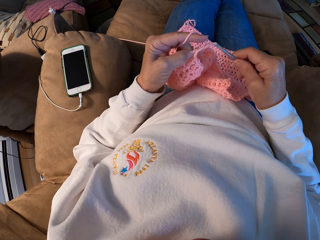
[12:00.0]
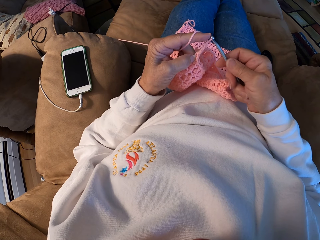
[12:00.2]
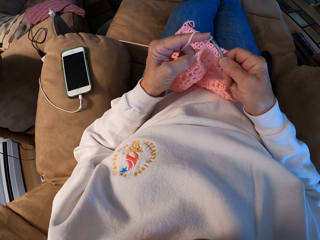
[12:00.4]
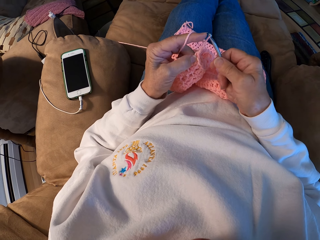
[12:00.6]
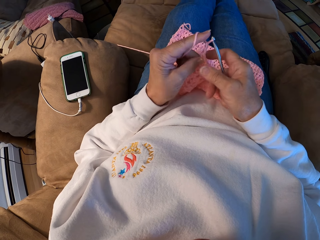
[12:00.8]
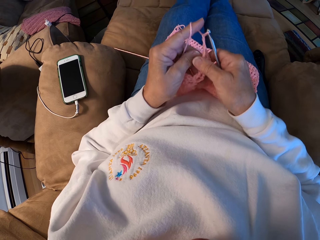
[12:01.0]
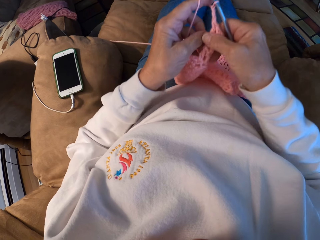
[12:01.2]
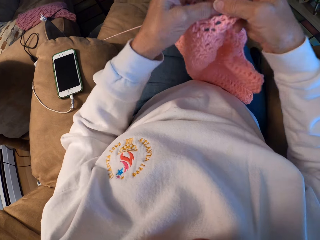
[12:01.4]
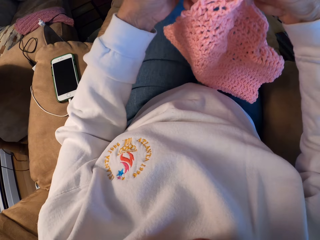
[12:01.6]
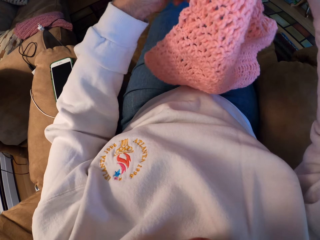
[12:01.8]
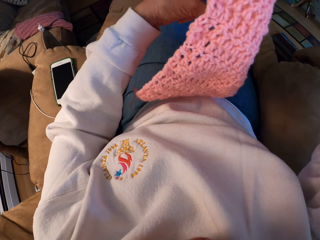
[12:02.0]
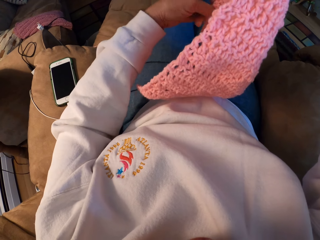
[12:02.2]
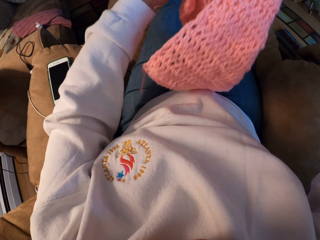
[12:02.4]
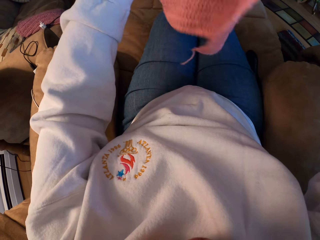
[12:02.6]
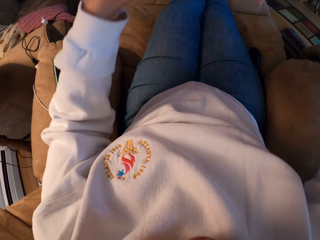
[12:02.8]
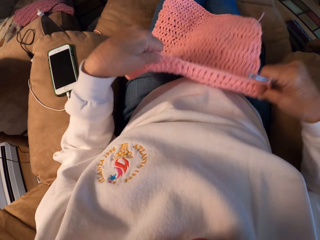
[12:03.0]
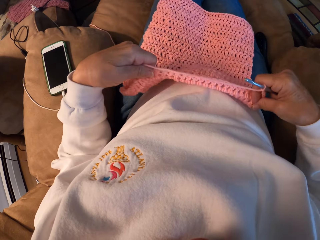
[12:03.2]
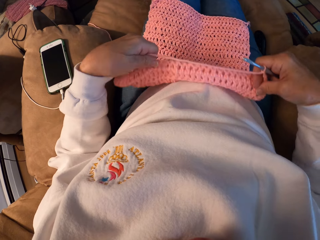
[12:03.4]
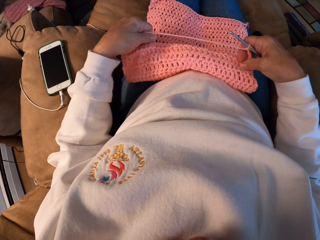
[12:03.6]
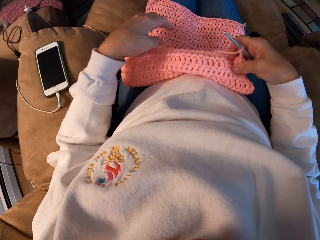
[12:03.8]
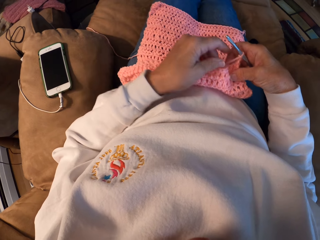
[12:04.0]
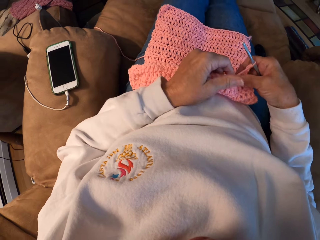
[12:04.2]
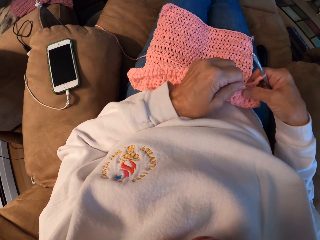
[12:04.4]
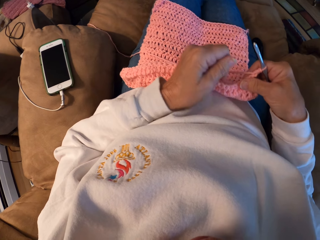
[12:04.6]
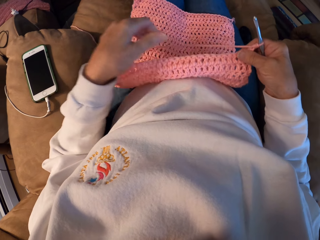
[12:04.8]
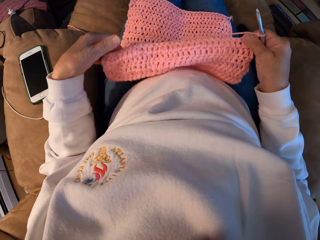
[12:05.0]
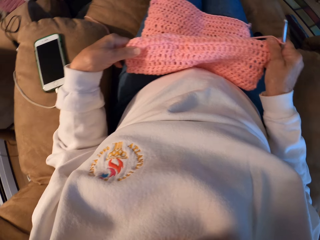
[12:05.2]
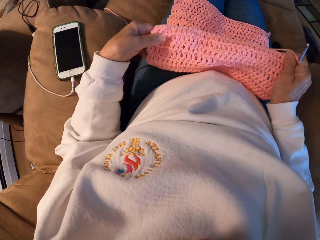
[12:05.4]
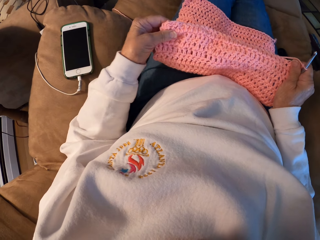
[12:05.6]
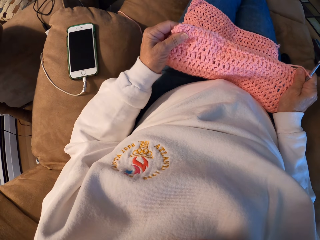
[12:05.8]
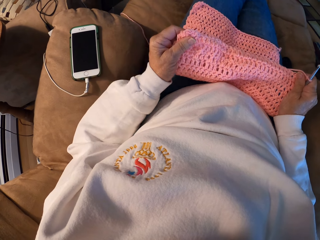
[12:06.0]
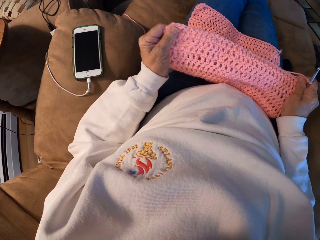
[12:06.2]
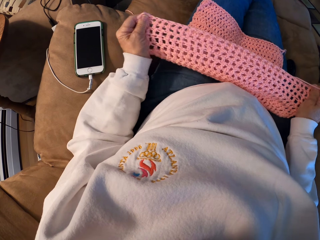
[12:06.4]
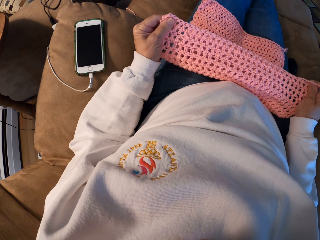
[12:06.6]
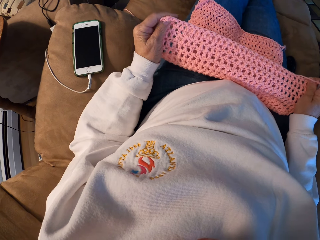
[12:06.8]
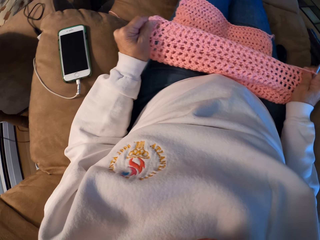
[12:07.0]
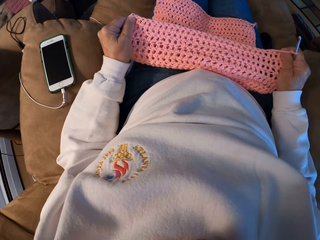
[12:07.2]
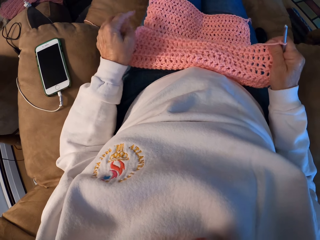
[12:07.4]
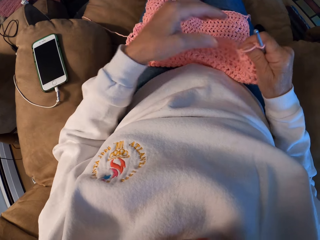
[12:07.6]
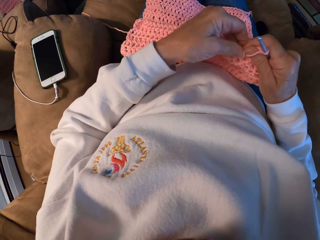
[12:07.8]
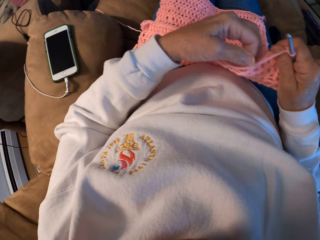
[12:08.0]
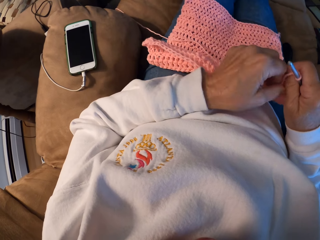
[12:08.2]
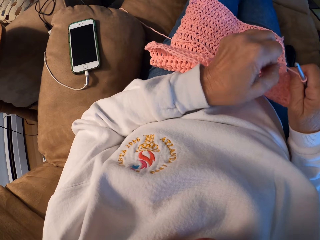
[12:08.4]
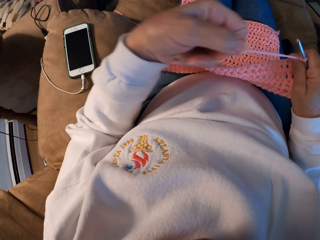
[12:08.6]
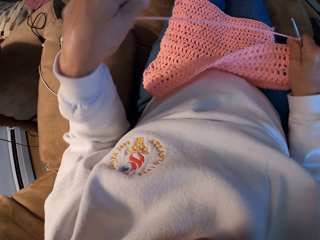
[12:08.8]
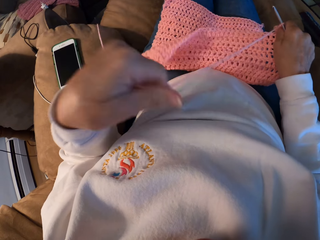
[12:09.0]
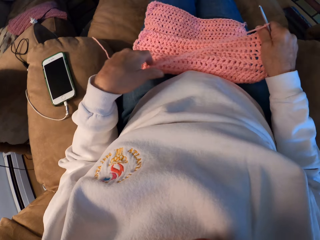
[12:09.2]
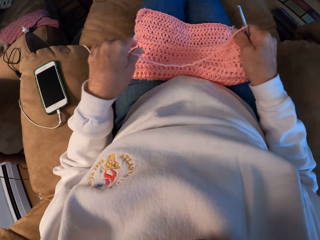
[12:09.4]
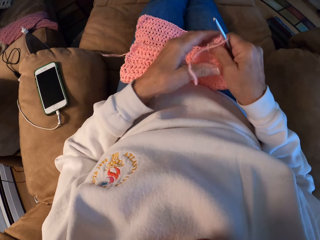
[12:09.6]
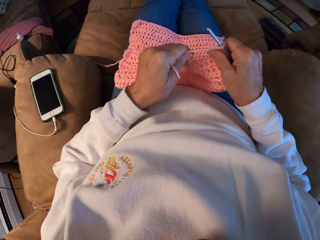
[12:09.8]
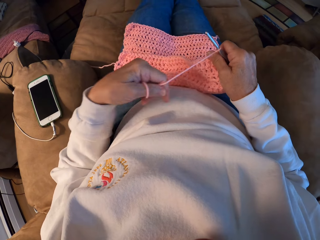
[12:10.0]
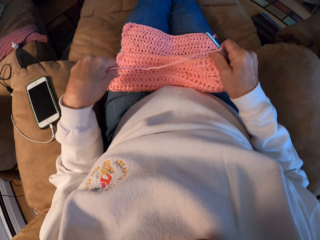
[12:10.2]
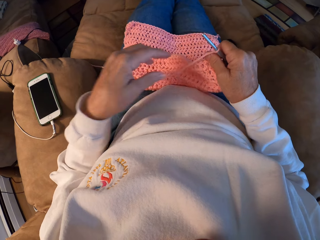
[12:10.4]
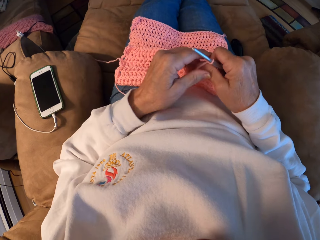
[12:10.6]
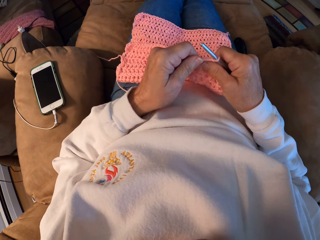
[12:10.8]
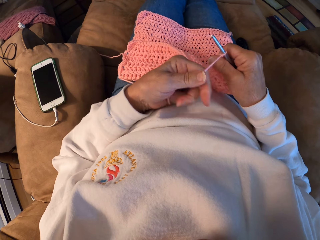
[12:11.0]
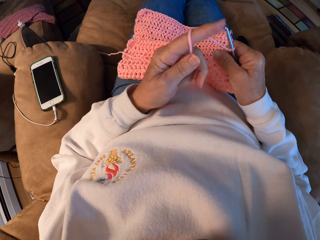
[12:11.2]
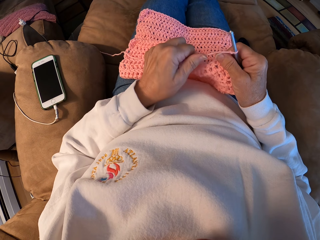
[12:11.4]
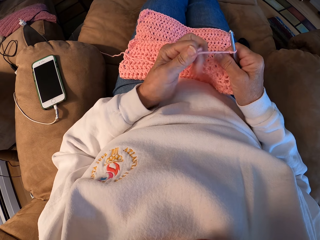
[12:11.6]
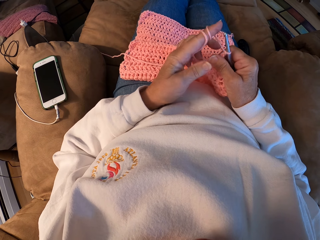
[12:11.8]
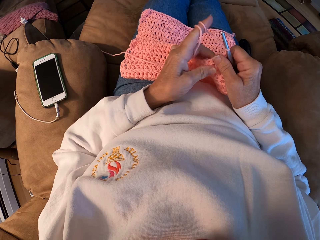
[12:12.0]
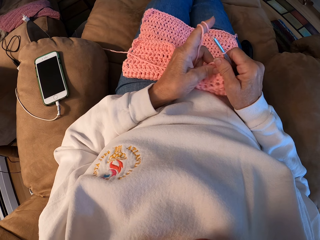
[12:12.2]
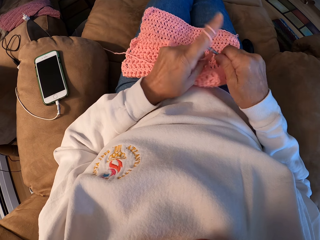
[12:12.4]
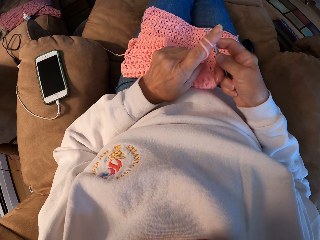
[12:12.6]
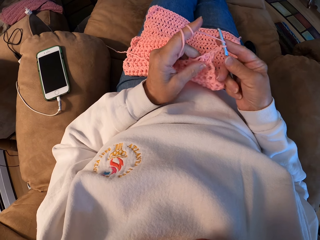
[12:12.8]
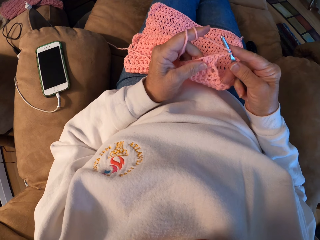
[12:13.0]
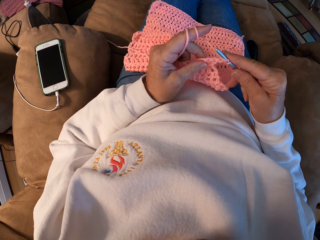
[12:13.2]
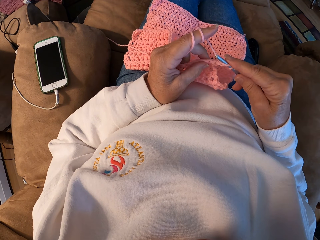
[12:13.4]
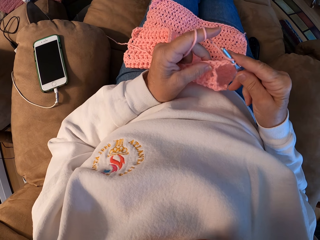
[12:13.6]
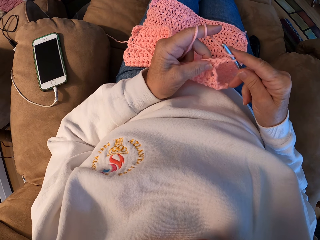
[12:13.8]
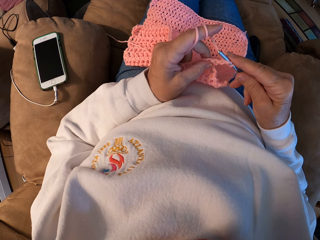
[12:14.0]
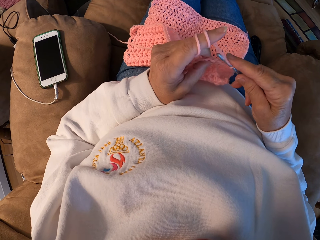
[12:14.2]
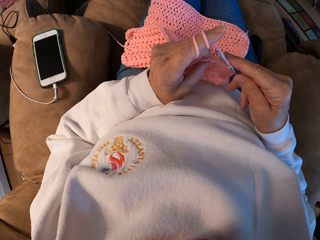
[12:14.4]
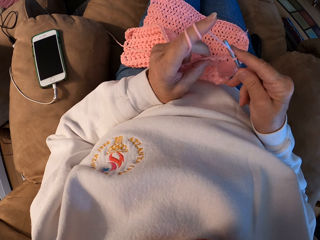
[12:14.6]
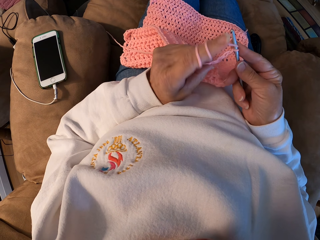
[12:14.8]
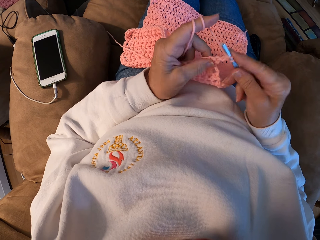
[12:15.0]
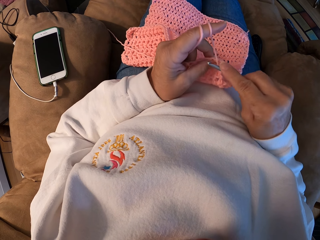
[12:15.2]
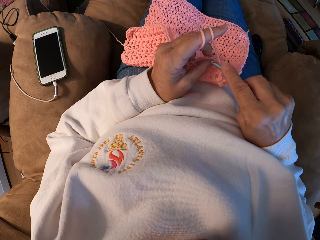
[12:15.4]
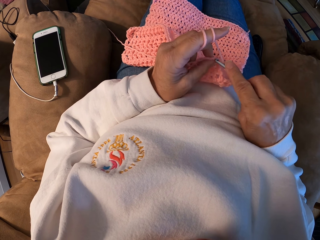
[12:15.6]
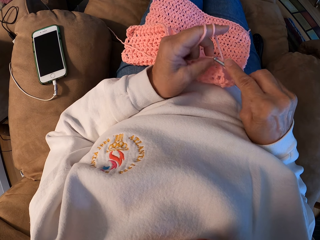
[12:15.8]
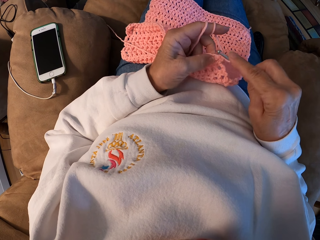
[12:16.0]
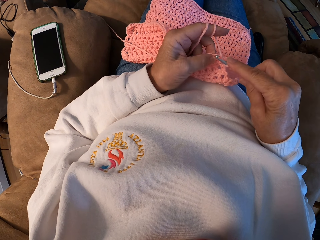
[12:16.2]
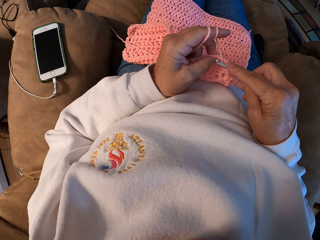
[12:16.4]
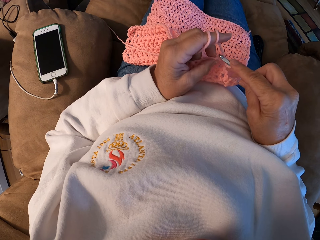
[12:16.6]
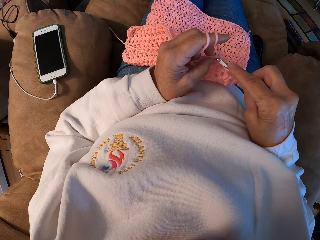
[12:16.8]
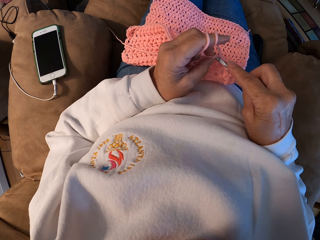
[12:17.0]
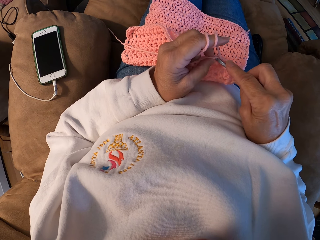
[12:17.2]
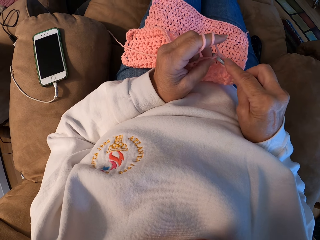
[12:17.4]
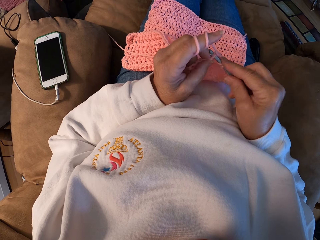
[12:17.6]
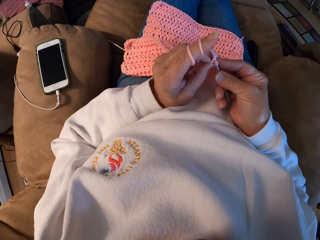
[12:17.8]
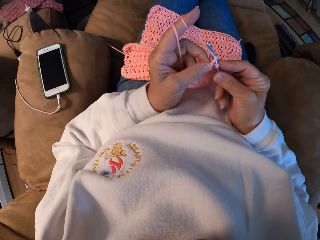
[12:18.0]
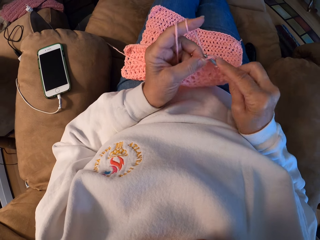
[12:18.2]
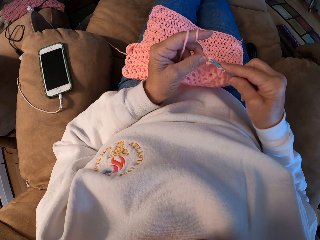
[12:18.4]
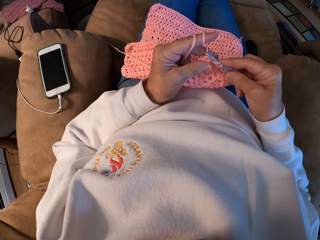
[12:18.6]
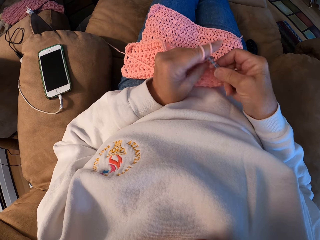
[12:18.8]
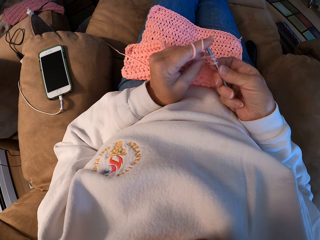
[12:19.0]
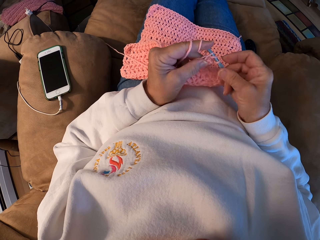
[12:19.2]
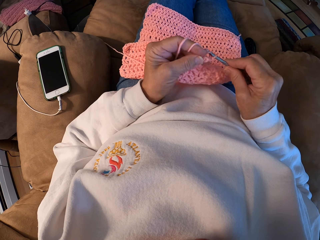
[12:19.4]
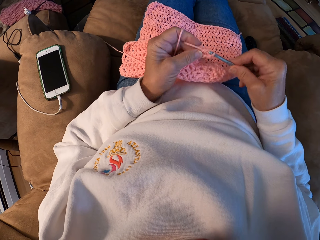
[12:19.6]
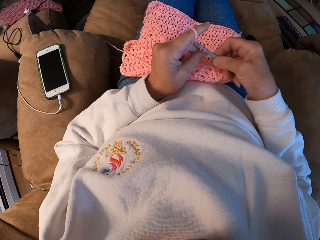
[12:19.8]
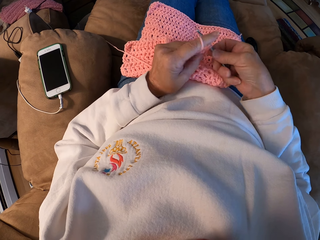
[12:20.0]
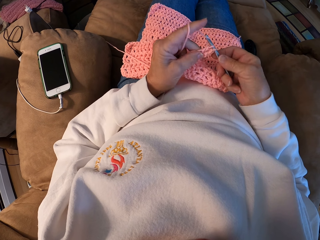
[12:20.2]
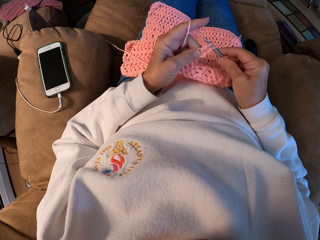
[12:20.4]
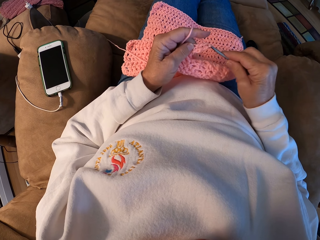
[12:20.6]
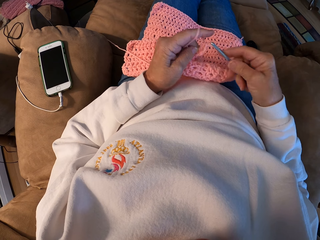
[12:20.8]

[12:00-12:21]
The camera wearer crochets a yarn with a hook. She stops knitting the fabric and adjusts placement of the fabric. She rolls the yarn around her finger. She knits the fabric. She crochets the yarn with the hook.
